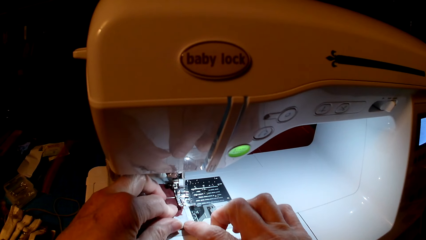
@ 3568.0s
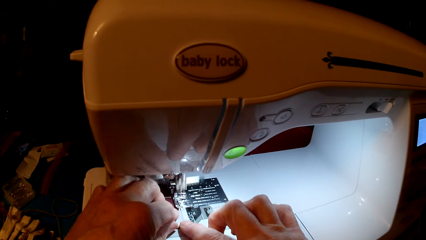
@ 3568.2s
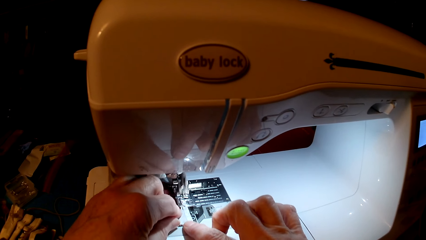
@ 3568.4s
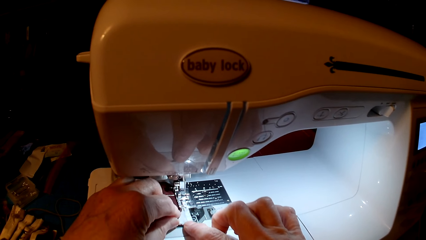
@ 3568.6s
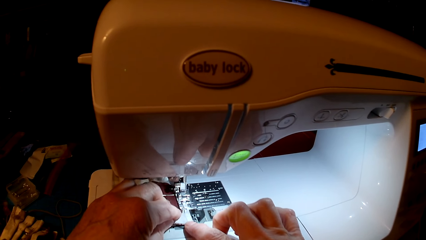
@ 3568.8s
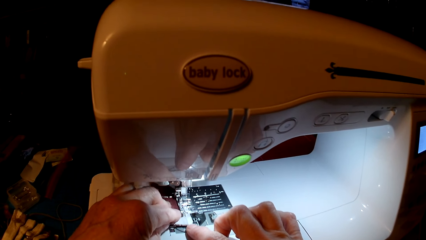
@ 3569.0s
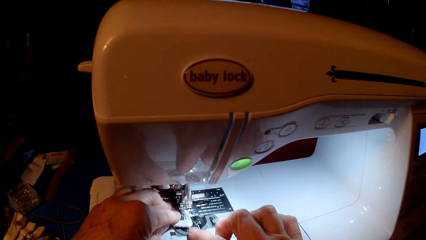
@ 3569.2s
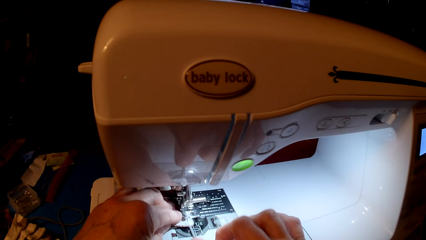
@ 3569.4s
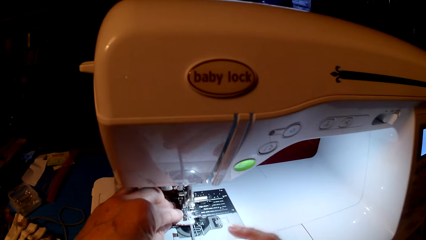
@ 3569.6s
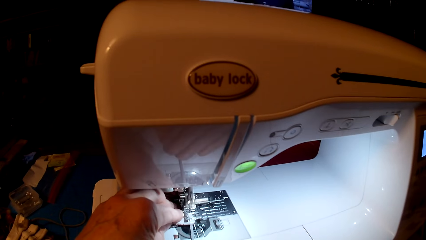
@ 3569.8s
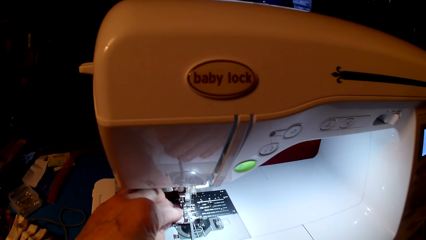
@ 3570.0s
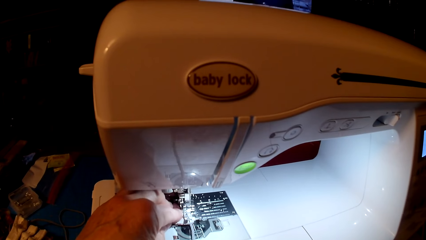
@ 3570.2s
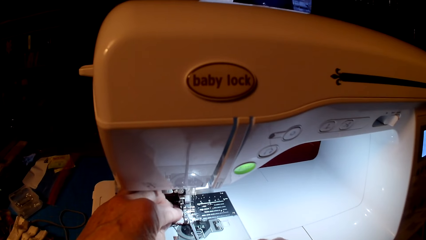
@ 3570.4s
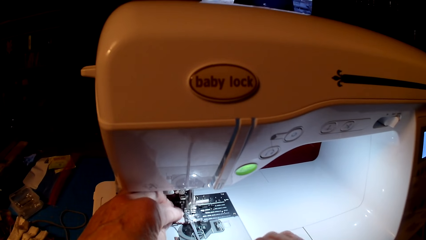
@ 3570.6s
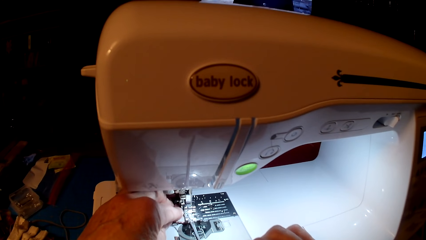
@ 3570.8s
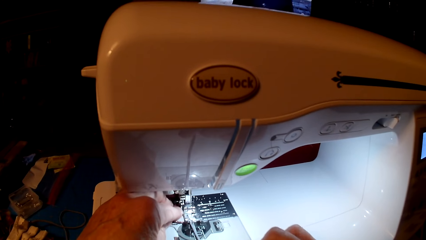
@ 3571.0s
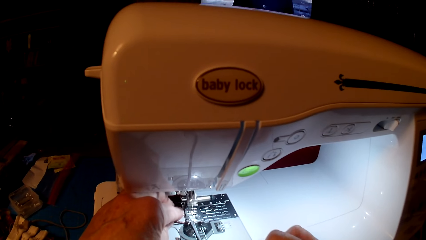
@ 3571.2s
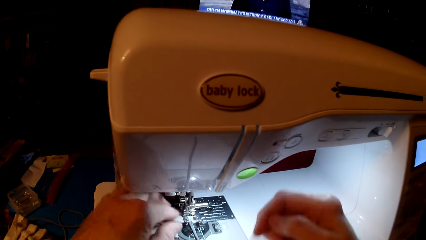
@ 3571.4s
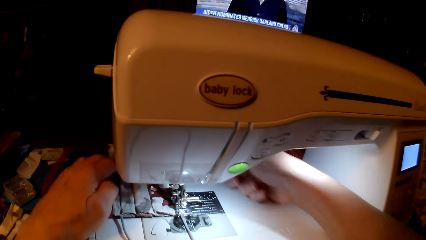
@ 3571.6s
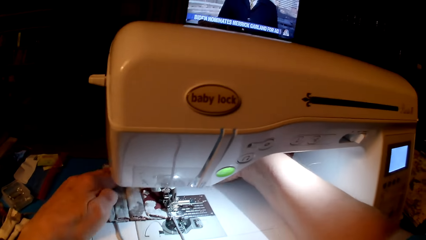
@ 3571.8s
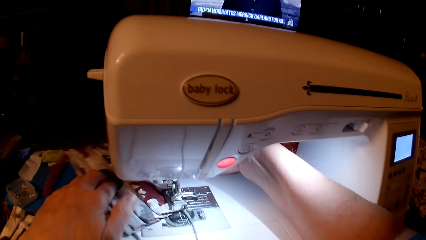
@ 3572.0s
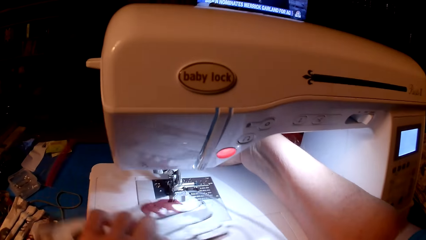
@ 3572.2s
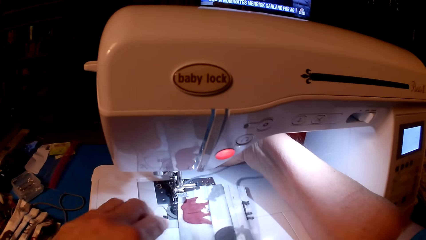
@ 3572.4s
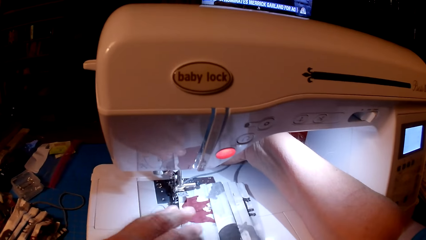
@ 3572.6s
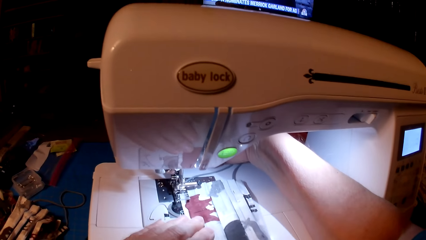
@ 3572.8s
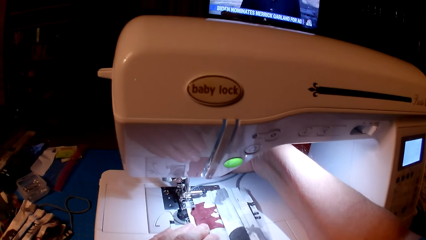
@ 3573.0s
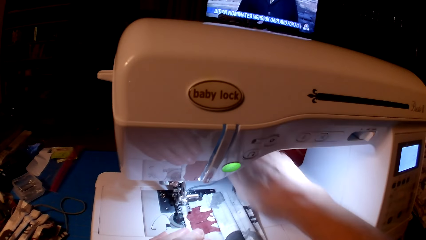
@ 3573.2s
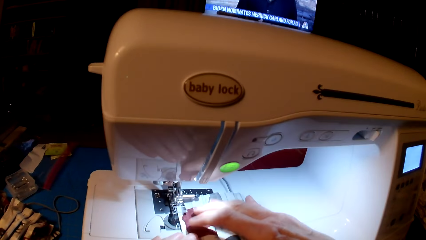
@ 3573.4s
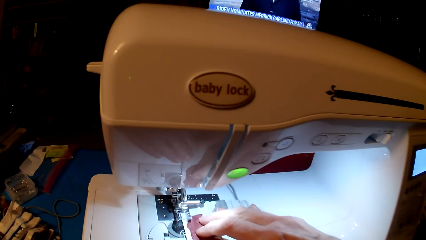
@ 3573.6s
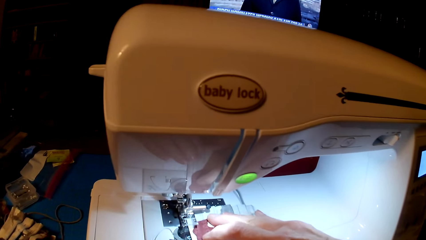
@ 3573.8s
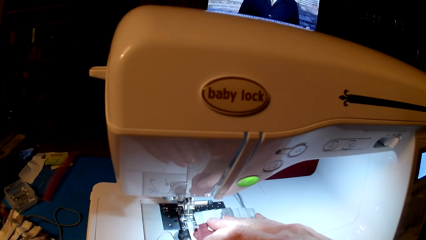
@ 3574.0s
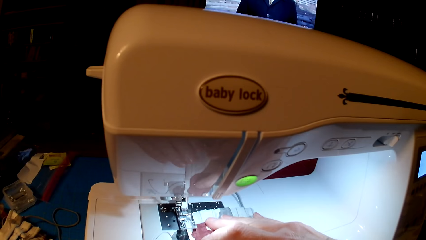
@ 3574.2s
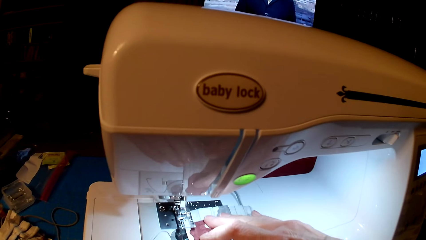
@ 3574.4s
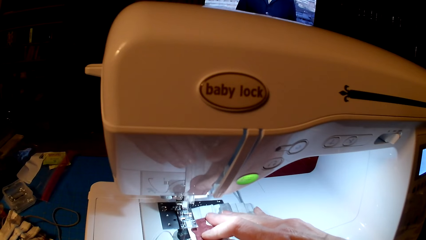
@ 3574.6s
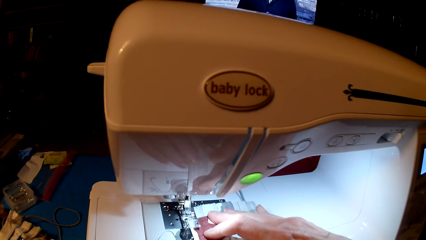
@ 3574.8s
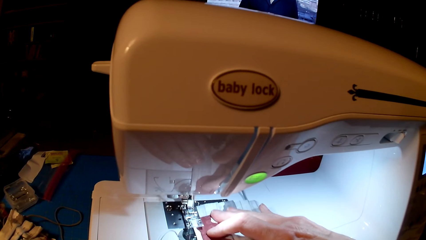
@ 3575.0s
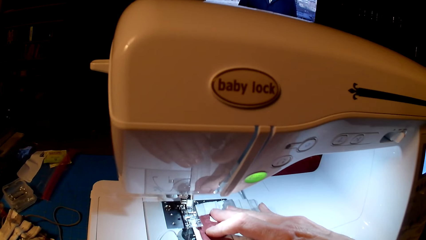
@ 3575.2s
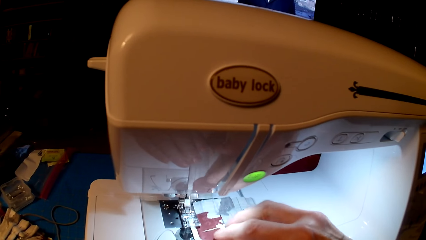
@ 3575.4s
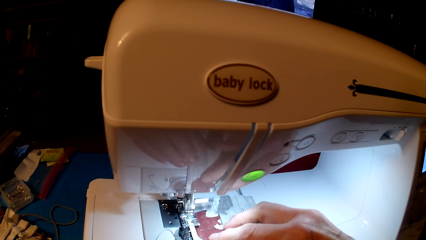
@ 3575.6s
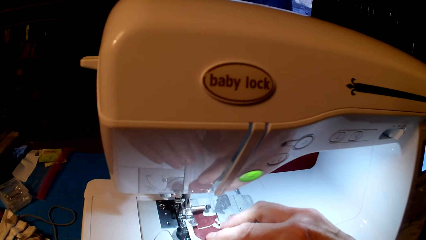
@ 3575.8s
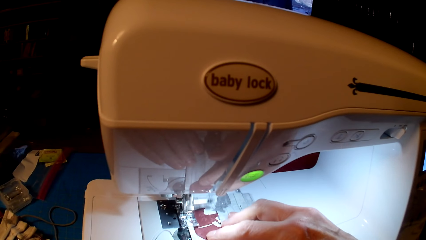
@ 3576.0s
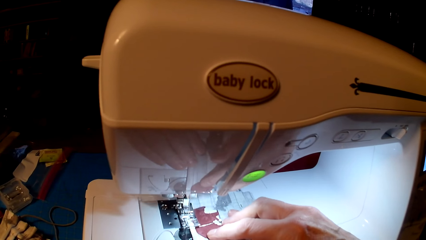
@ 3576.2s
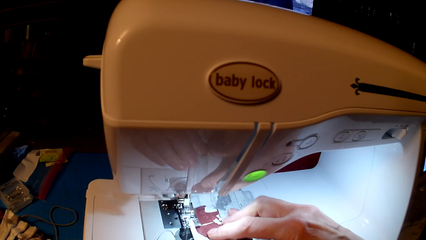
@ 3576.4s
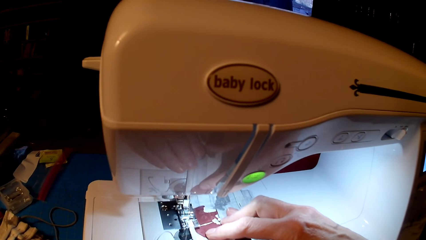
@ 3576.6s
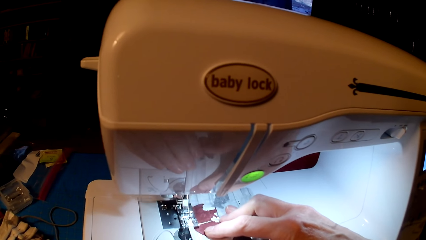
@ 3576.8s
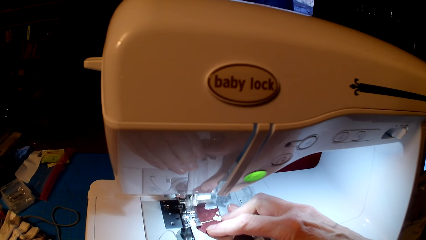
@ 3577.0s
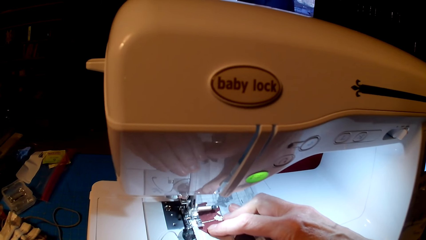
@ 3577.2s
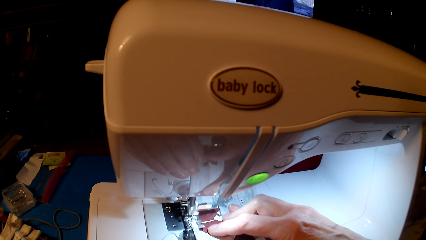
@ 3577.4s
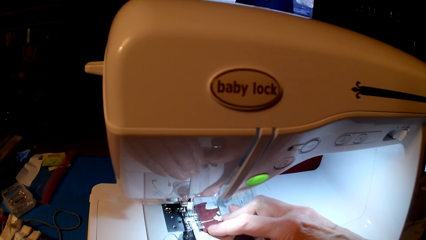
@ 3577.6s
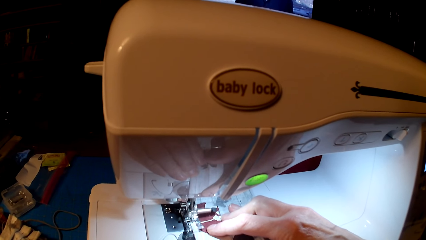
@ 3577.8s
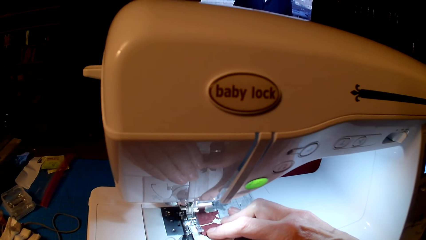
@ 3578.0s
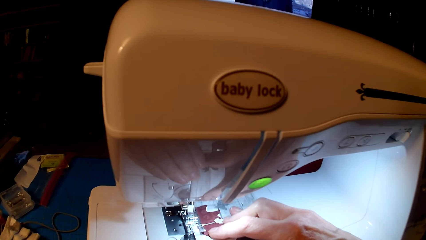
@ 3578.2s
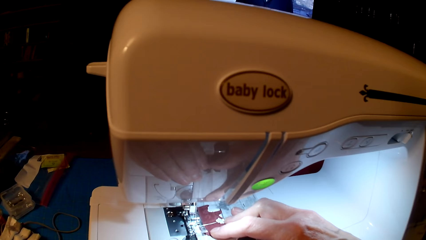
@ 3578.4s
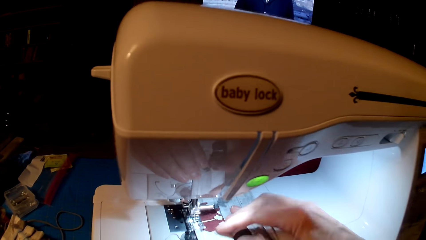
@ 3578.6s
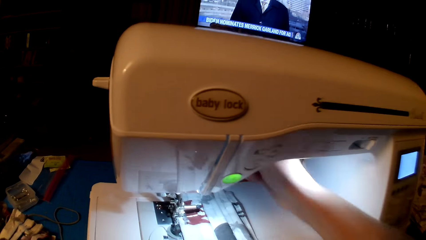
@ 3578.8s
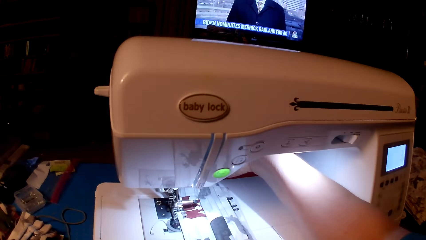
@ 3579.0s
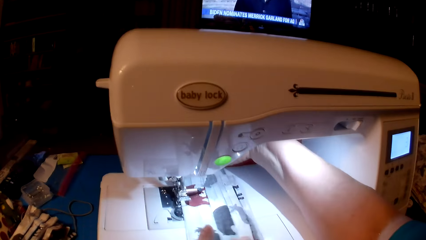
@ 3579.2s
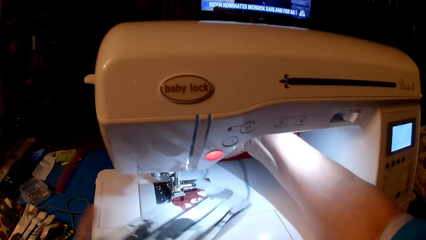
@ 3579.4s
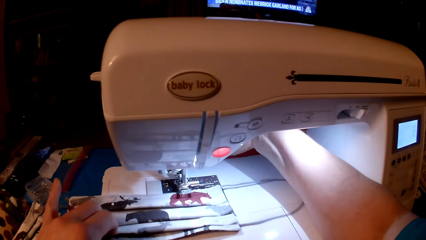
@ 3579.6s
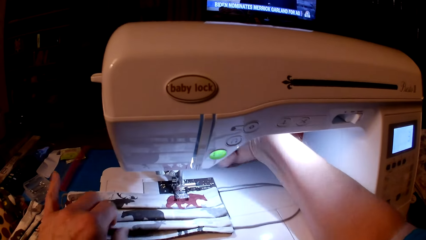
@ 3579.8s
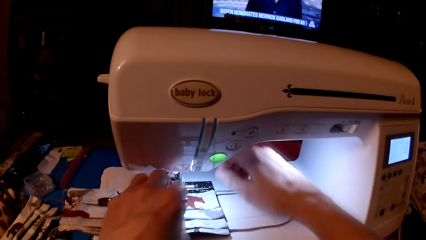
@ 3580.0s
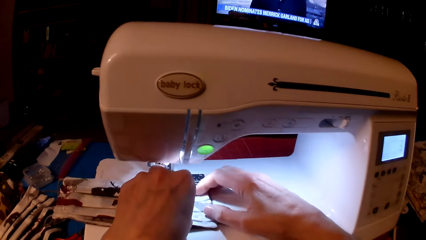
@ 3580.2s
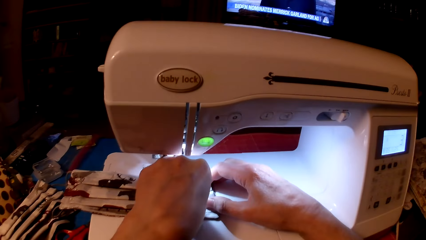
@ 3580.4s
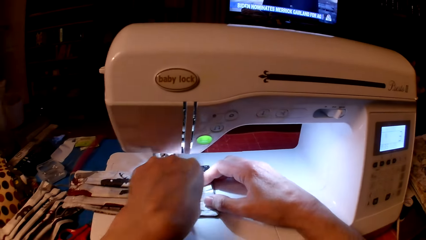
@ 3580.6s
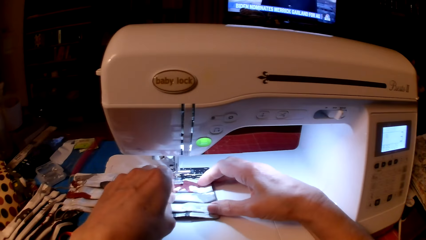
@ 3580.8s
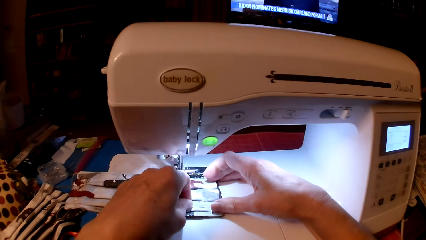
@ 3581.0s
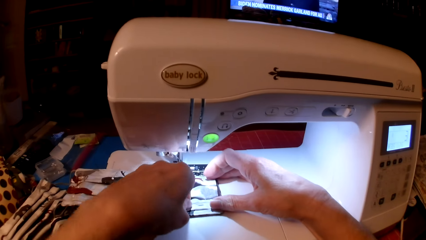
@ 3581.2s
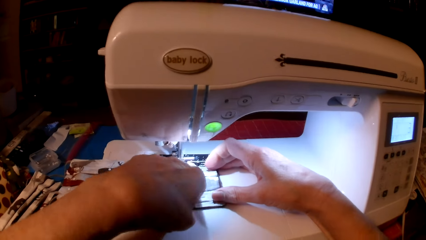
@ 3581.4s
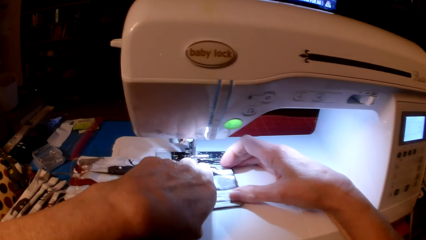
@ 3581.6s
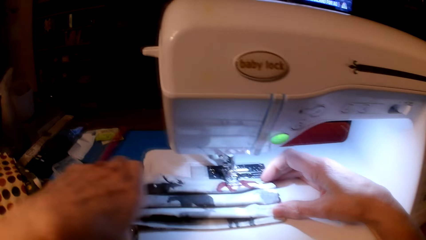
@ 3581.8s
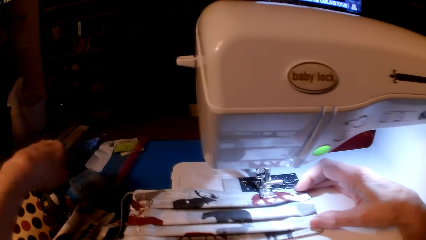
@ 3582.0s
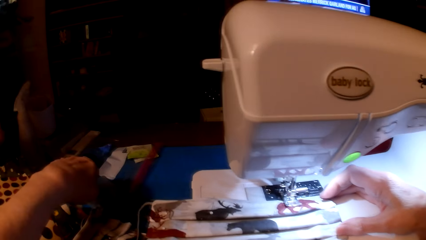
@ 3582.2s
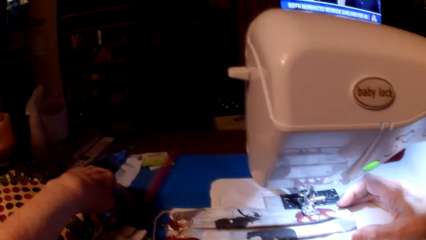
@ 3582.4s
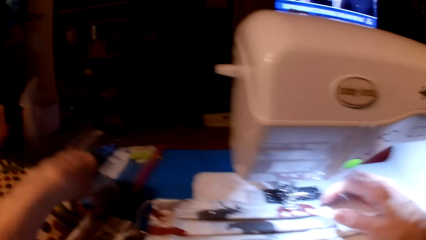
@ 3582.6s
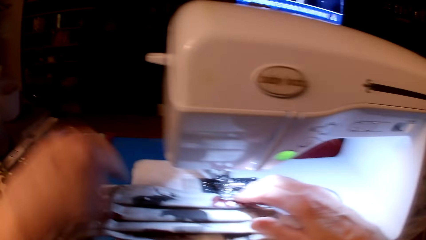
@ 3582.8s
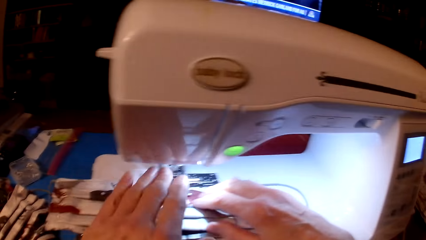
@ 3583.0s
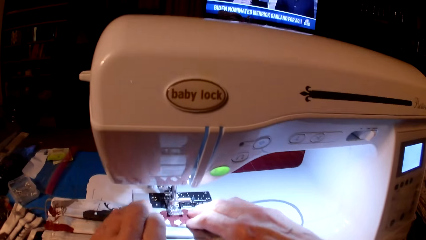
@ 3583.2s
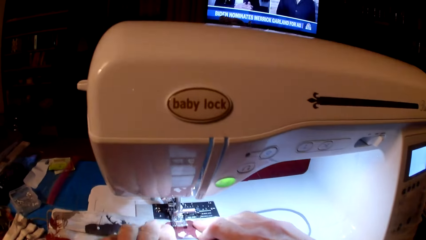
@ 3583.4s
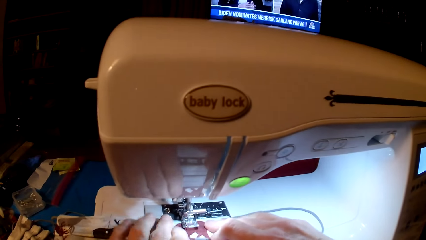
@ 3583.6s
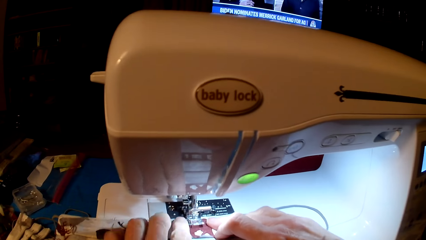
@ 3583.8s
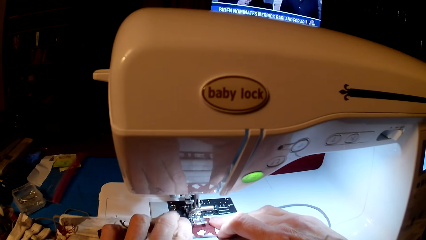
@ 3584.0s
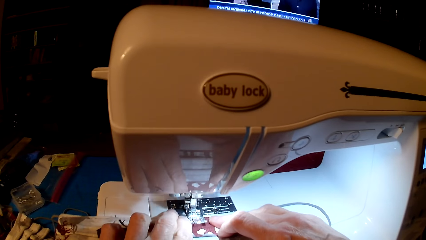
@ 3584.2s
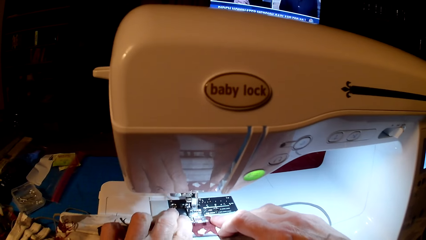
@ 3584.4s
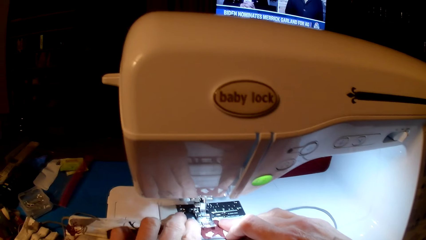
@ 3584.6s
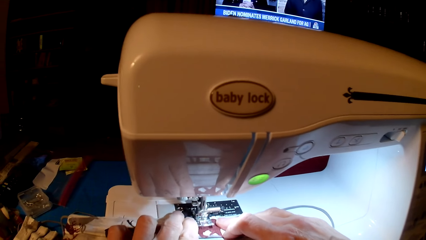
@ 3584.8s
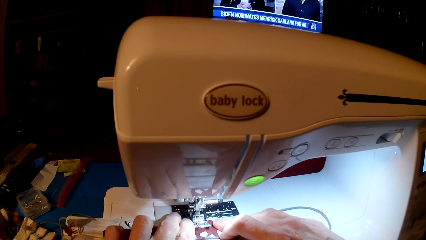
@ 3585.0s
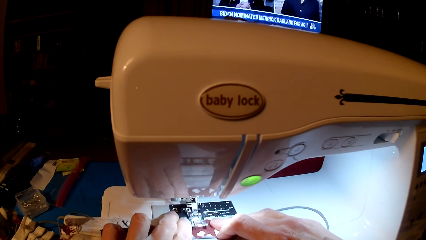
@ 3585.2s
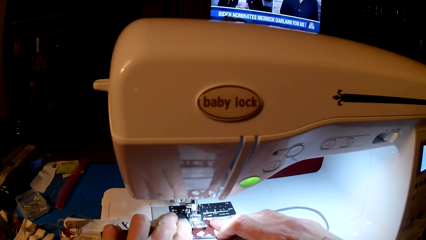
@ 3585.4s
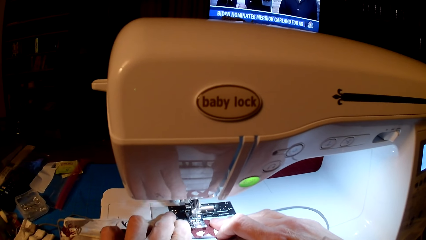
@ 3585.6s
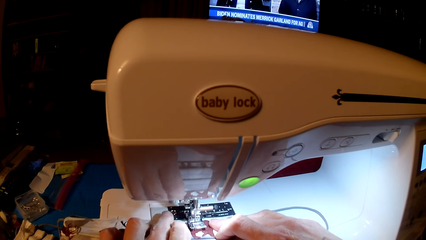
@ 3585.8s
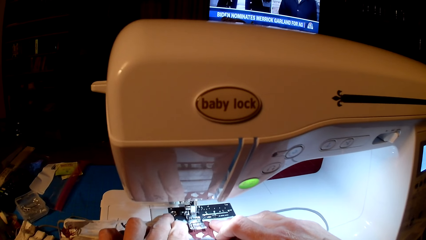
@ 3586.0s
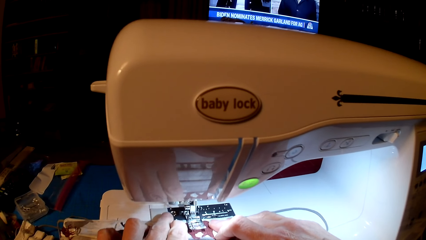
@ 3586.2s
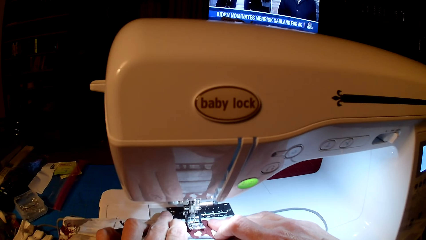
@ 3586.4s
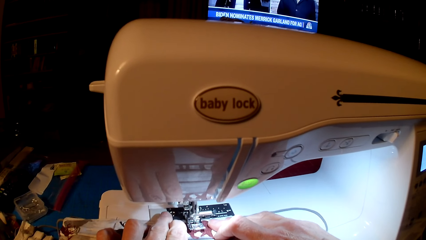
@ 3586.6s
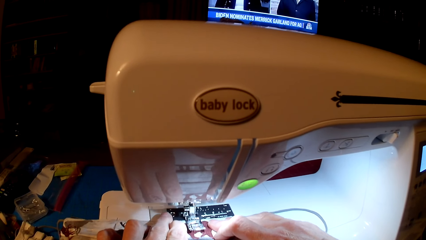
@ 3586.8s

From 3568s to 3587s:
The camera wearer rolls fabric. They sew. They roll the fabric. They remove pins. They sew.
